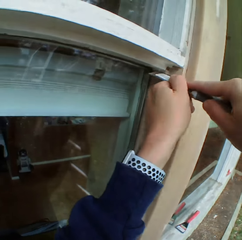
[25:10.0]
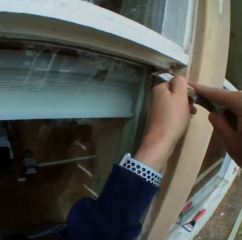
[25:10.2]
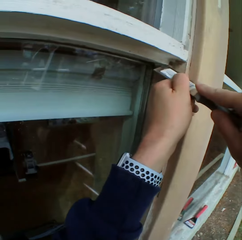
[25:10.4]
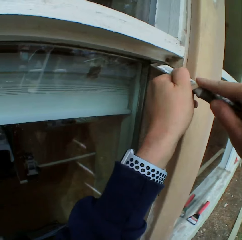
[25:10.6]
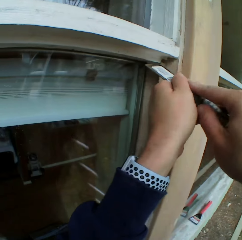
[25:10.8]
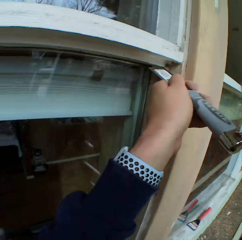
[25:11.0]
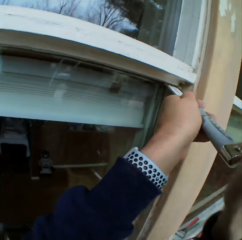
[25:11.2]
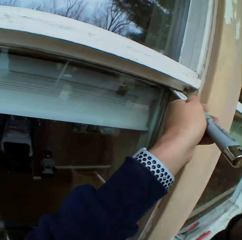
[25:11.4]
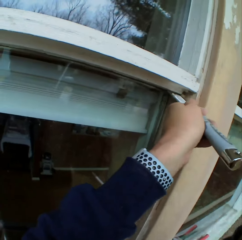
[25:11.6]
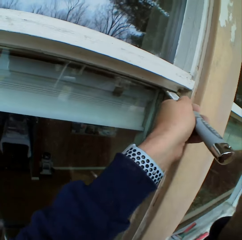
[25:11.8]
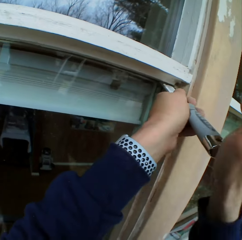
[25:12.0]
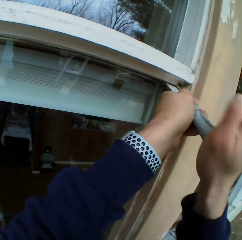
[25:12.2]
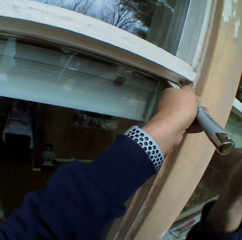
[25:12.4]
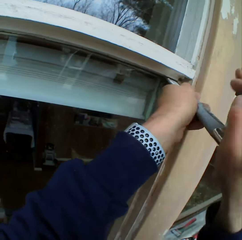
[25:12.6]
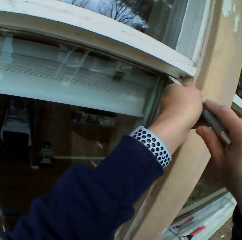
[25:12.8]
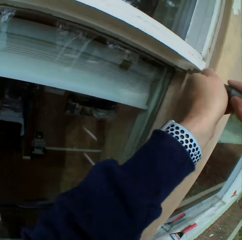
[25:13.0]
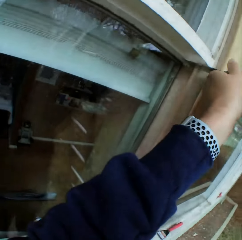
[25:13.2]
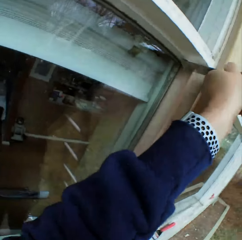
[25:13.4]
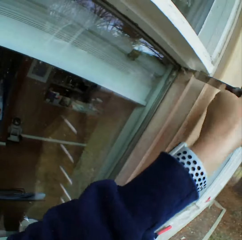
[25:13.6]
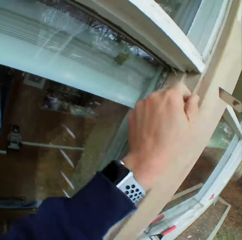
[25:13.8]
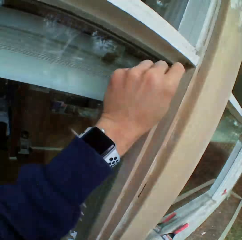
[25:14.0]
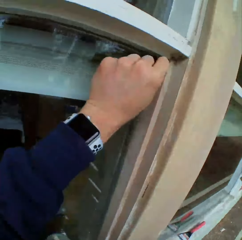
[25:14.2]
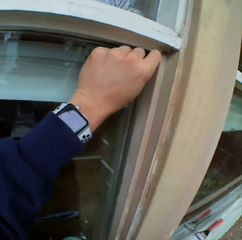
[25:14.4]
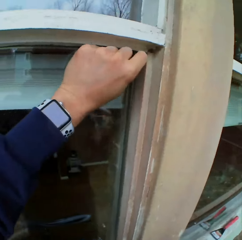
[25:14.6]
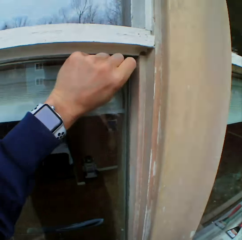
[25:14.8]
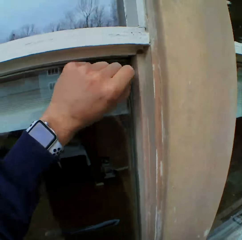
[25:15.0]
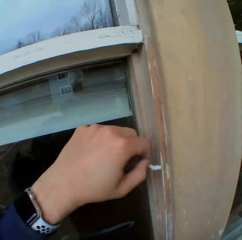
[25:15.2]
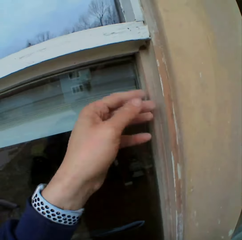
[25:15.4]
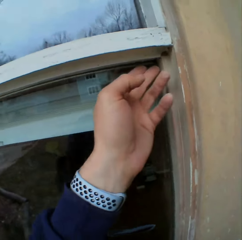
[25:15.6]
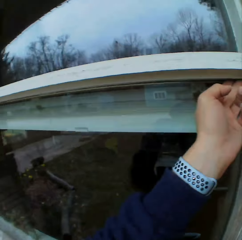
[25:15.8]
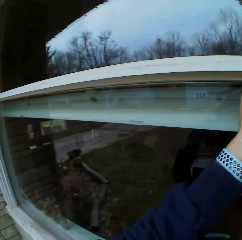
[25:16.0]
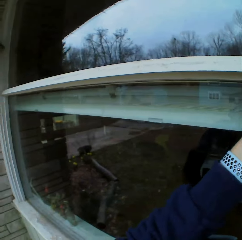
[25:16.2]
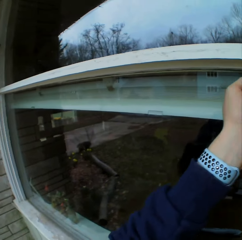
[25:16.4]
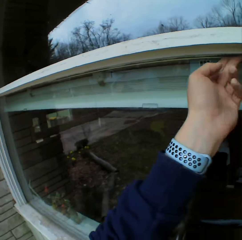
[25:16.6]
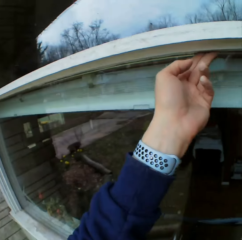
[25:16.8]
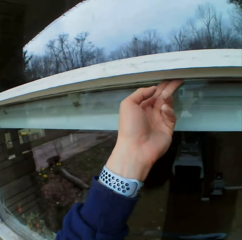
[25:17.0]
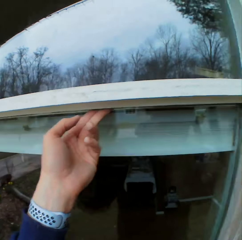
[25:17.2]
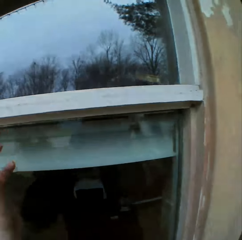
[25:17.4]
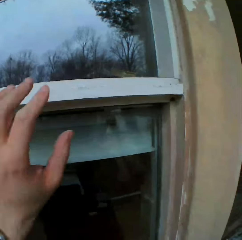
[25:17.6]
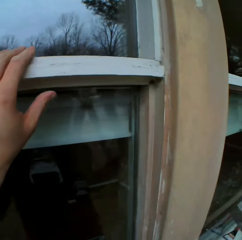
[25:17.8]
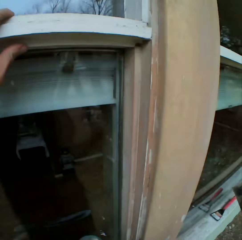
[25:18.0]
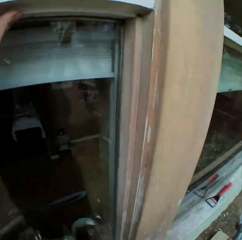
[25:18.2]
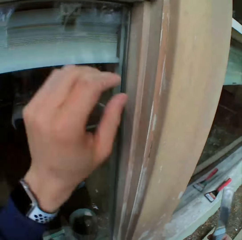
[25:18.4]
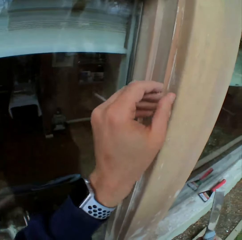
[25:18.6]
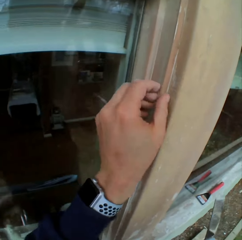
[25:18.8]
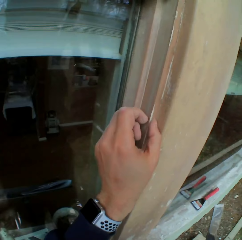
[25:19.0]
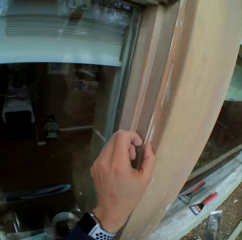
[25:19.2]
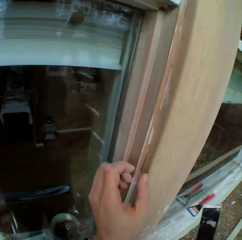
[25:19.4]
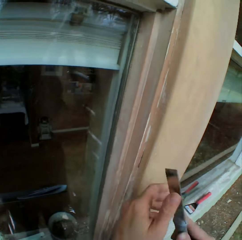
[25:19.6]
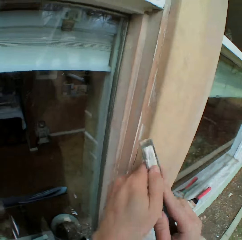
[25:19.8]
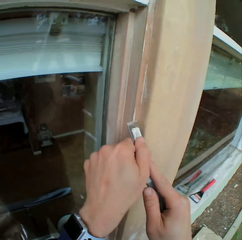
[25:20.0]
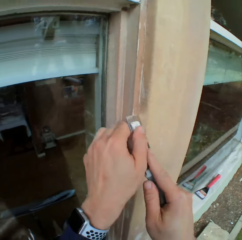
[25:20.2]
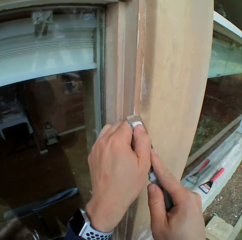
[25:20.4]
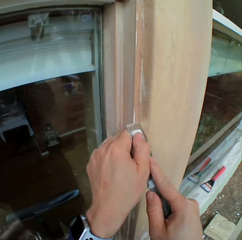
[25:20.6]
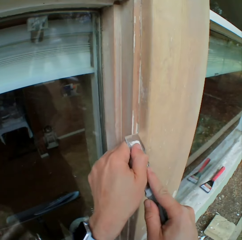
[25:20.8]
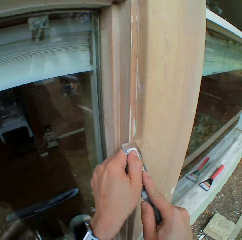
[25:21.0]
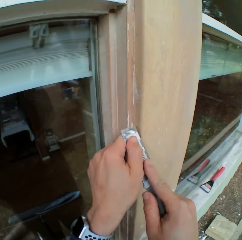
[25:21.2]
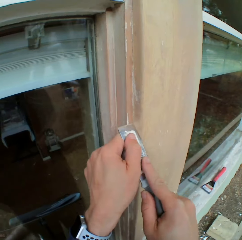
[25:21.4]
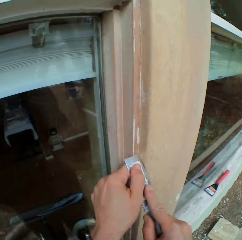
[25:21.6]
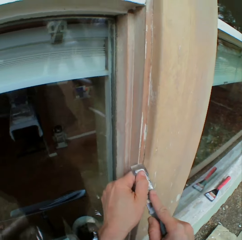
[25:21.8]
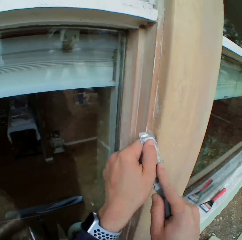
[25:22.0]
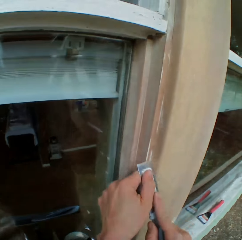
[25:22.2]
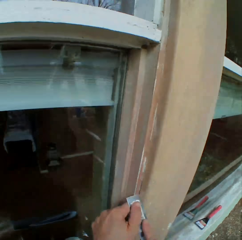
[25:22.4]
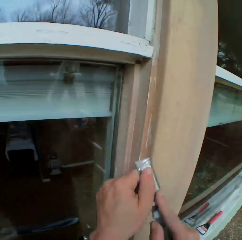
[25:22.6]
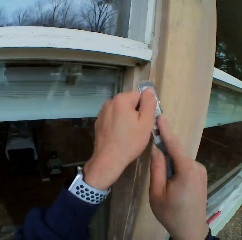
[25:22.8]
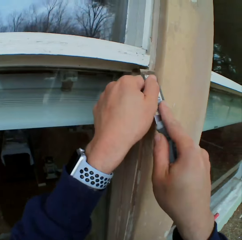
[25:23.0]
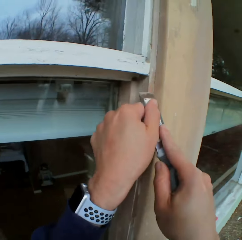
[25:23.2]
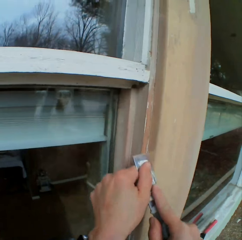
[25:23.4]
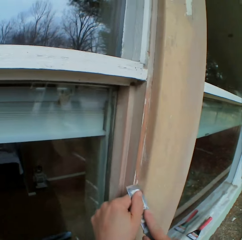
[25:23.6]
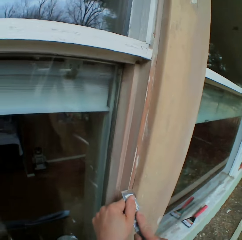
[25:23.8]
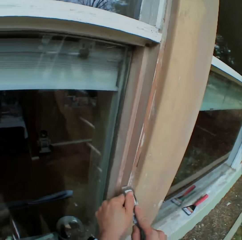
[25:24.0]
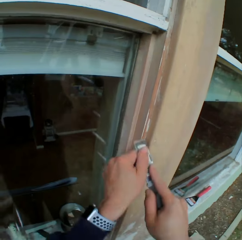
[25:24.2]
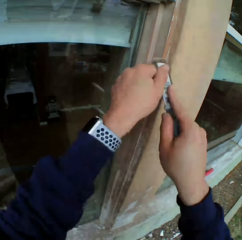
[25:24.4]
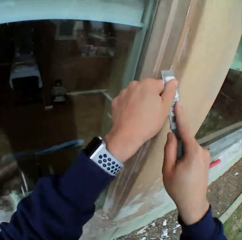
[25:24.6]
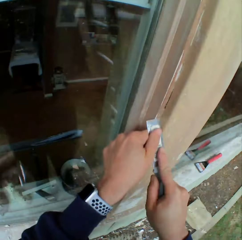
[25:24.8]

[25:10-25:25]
The camera wearer hits the chisel with his right hand. He removes paint on a window frame with his left hand. He removes the dried paint on the wall with the chisel.

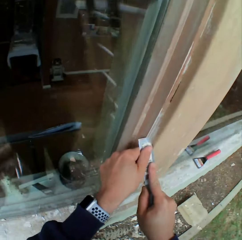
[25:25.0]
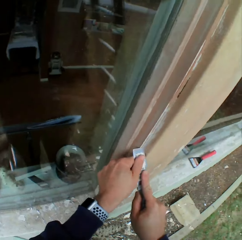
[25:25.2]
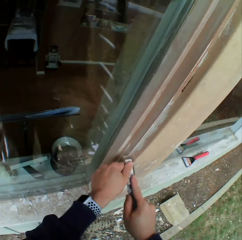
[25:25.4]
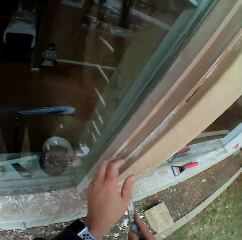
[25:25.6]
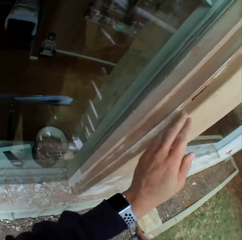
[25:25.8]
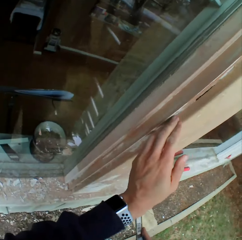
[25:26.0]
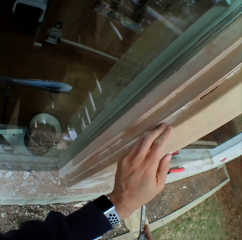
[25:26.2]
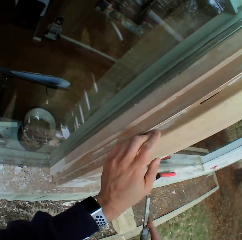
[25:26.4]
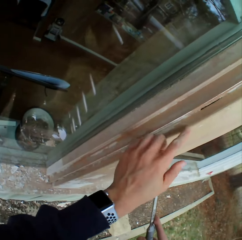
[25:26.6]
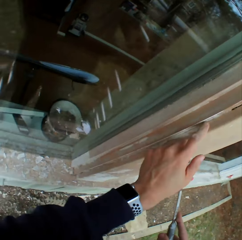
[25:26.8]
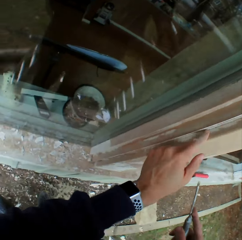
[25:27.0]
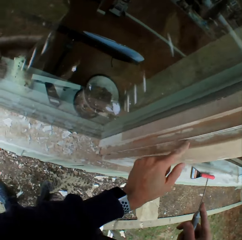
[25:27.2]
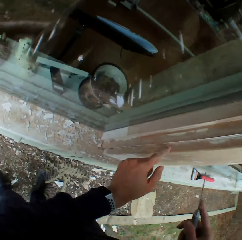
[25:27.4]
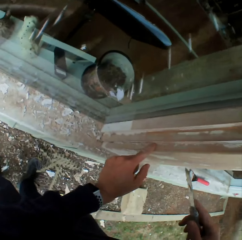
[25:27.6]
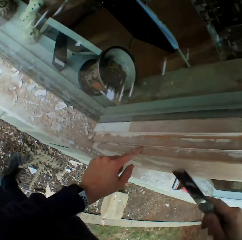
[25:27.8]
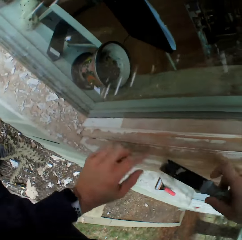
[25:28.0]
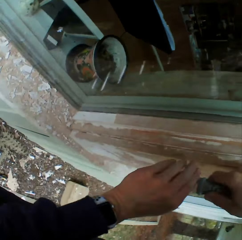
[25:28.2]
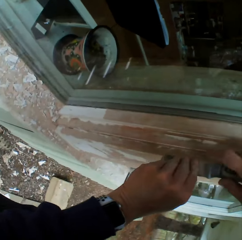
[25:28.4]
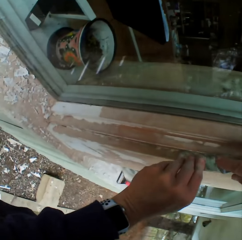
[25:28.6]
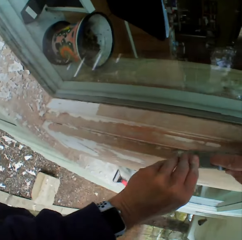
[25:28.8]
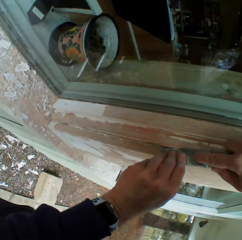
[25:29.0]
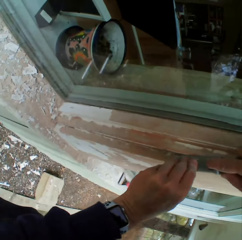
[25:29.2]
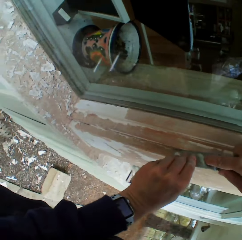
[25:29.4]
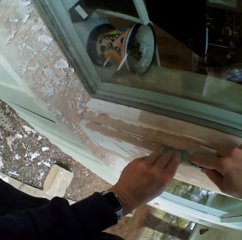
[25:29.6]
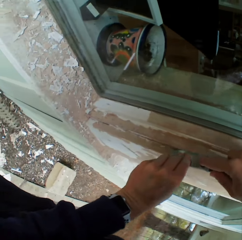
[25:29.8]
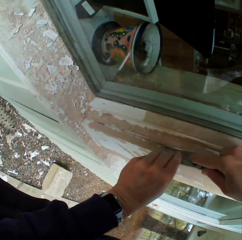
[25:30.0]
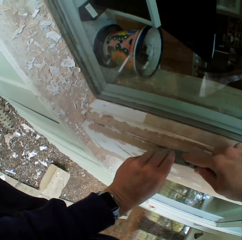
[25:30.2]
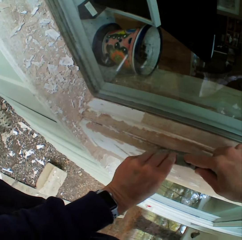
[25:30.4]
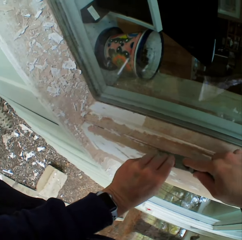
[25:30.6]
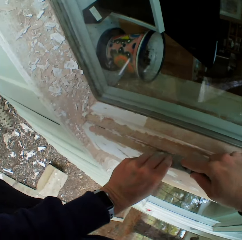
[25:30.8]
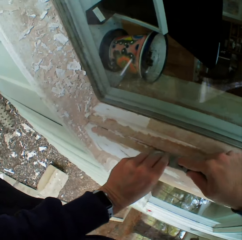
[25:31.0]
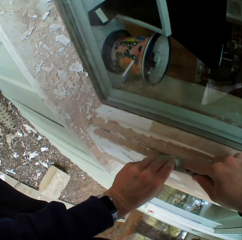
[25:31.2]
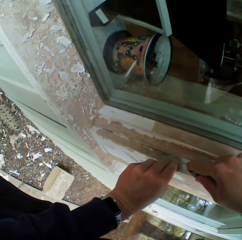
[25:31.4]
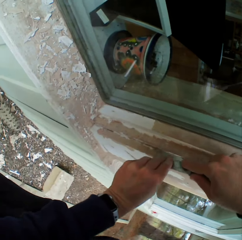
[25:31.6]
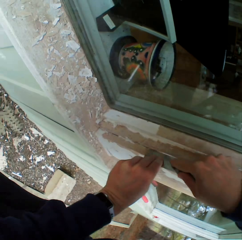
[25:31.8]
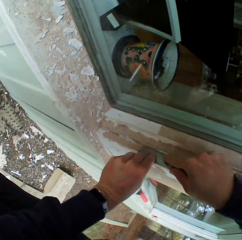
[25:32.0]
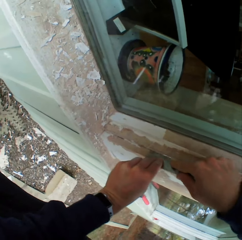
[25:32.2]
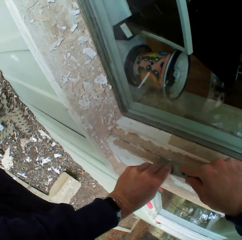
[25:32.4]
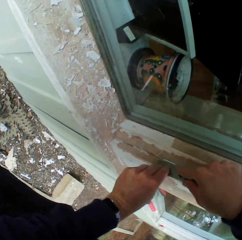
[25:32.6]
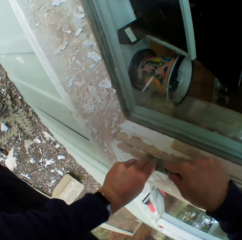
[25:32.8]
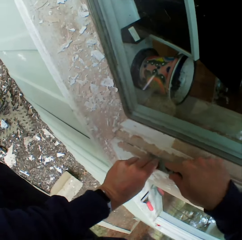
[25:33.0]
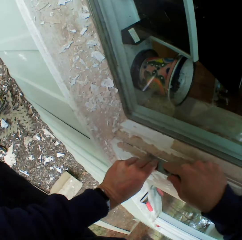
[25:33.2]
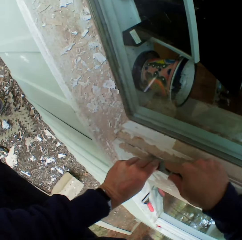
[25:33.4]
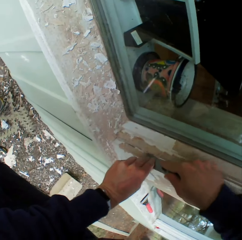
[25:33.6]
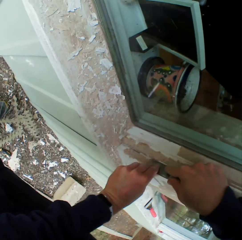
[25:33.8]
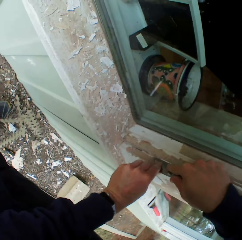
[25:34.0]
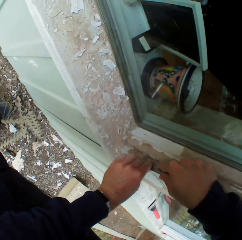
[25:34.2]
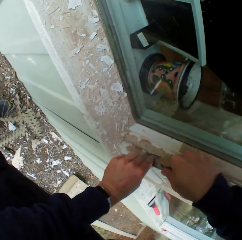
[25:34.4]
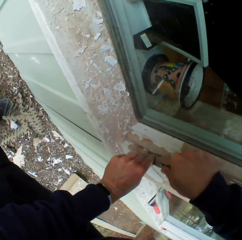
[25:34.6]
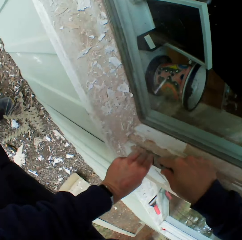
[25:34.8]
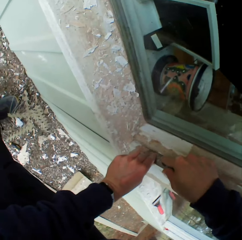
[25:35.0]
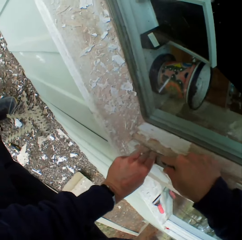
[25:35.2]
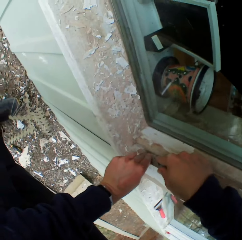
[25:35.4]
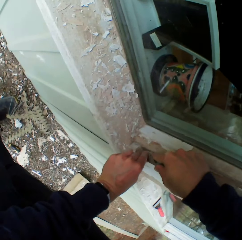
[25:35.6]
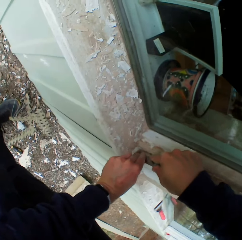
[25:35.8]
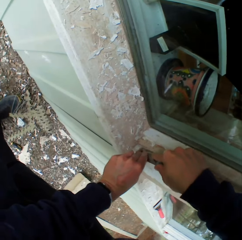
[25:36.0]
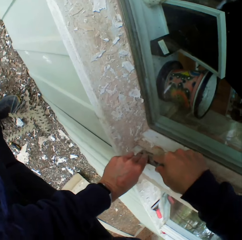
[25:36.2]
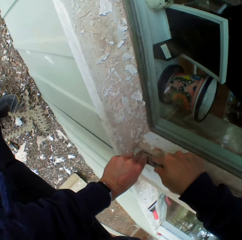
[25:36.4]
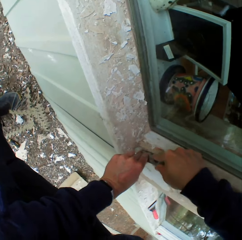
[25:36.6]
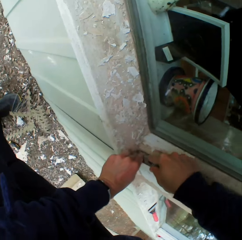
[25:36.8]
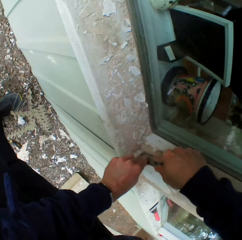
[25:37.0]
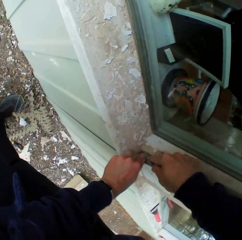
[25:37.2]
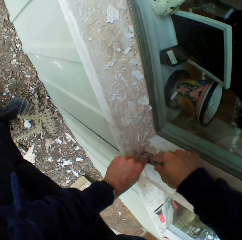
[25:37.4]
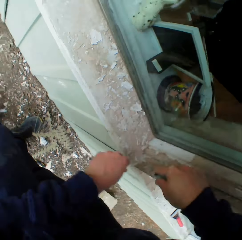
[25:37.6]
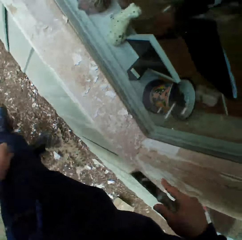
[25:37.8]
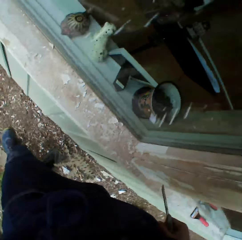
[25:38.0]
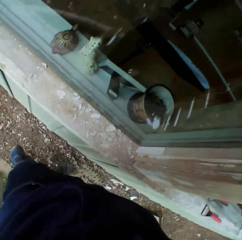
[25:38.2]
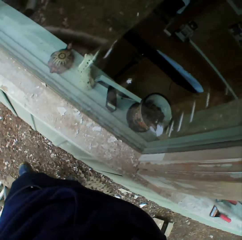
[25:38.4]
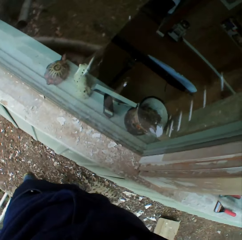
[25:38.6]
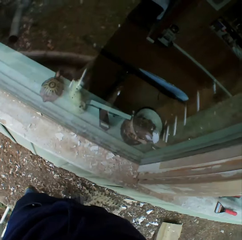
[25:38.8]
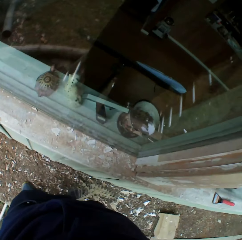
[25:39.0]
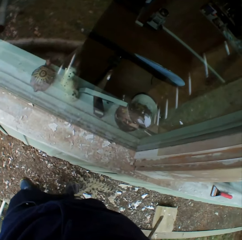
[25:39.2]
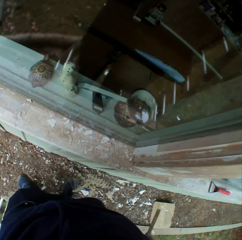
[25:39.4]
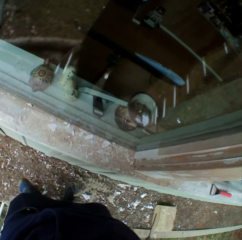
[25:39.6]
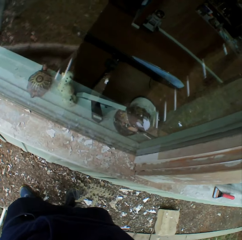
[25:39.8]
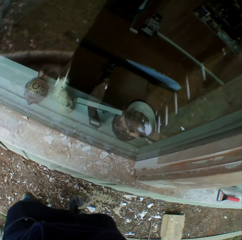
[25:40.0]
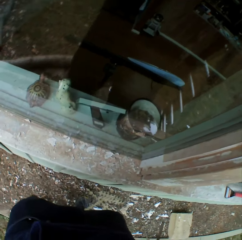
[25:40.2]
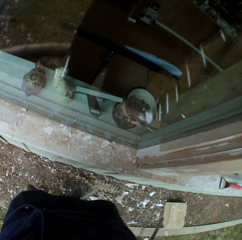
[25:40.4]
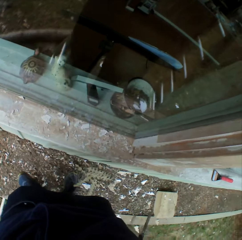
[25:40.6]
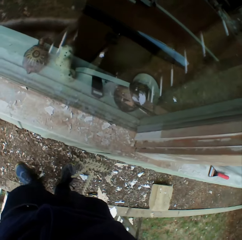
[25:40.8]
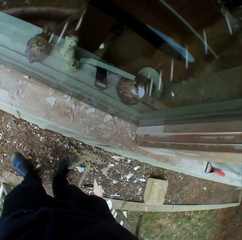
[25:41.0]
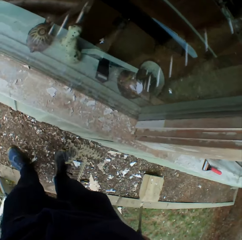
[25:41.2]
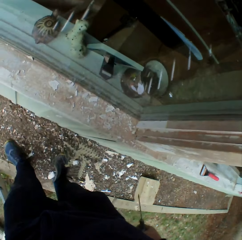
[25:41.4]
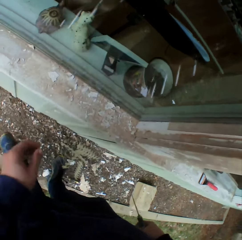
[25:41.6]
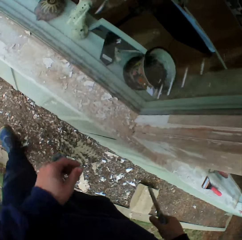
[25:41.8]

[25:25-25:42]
The camera wearer touches the wall with his left hand. He removes paint on a window frame with his left hand. He removes the dried paint on the wall with a chisel. He rests for a while.
